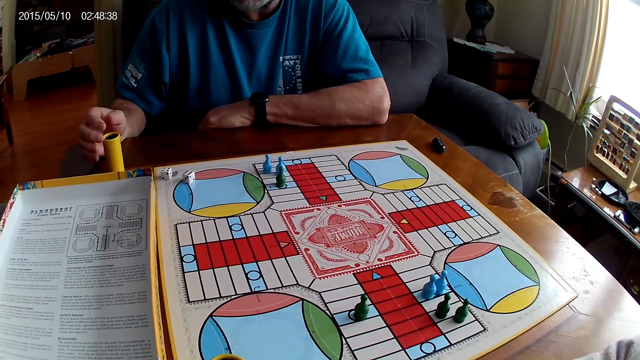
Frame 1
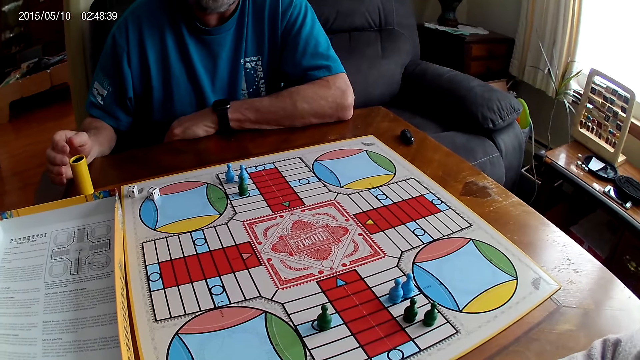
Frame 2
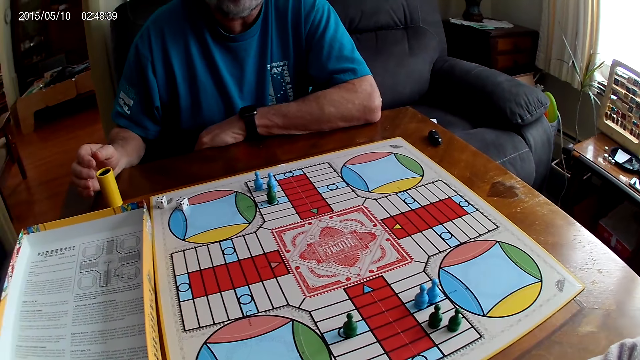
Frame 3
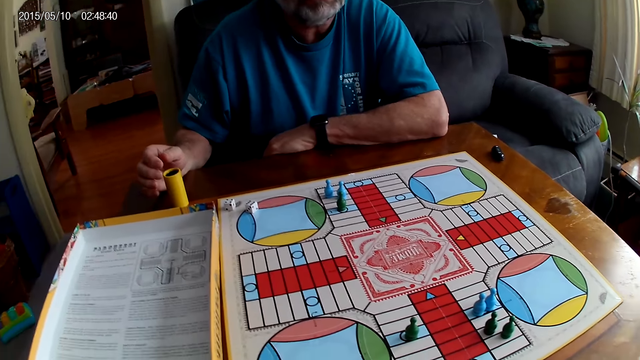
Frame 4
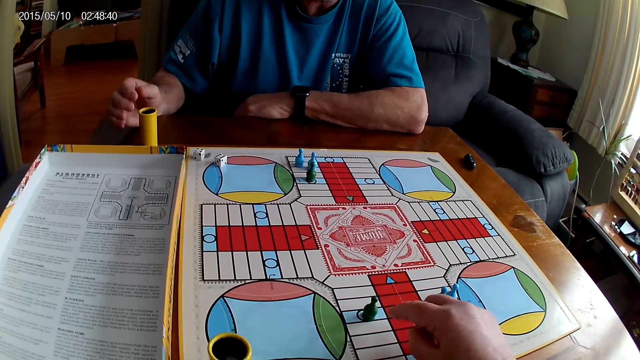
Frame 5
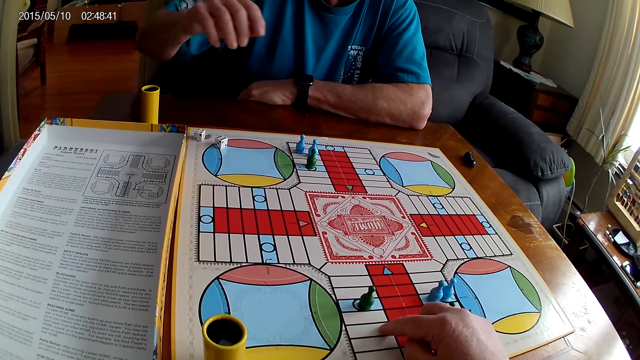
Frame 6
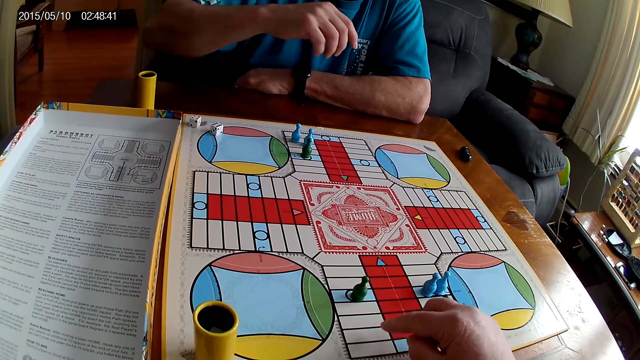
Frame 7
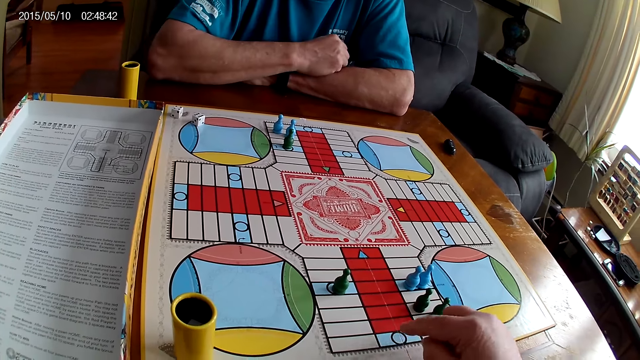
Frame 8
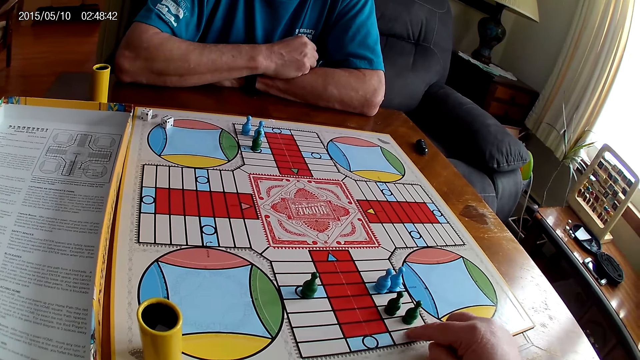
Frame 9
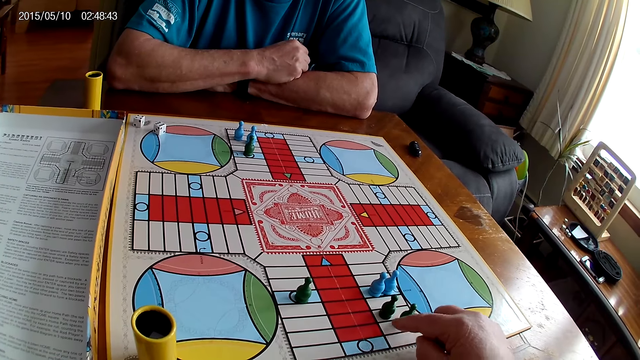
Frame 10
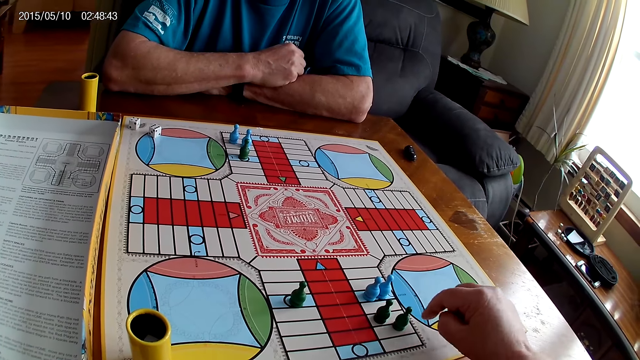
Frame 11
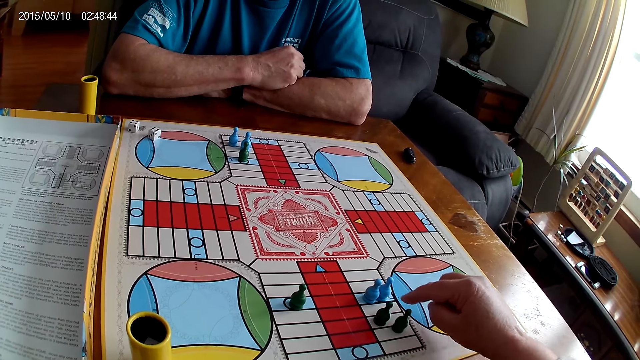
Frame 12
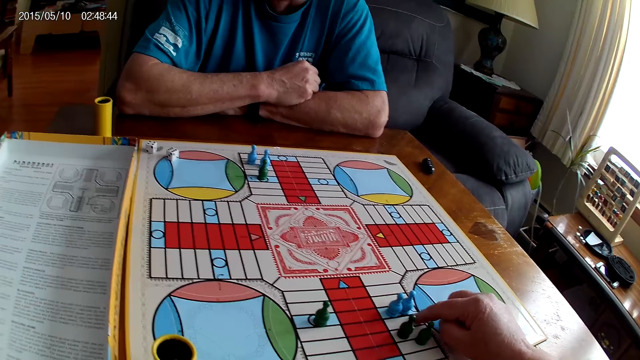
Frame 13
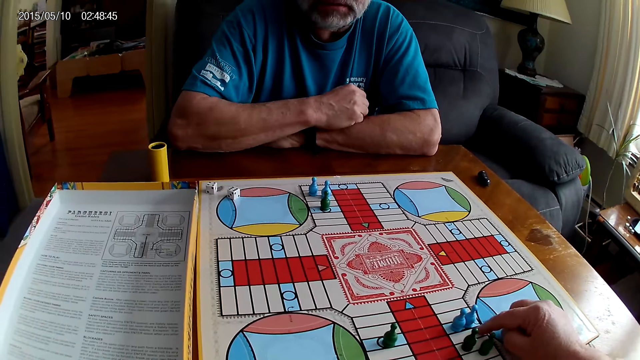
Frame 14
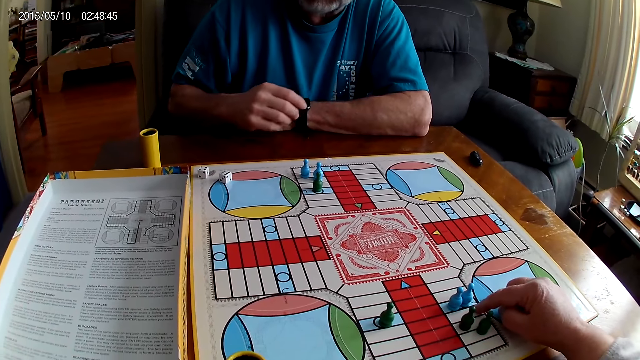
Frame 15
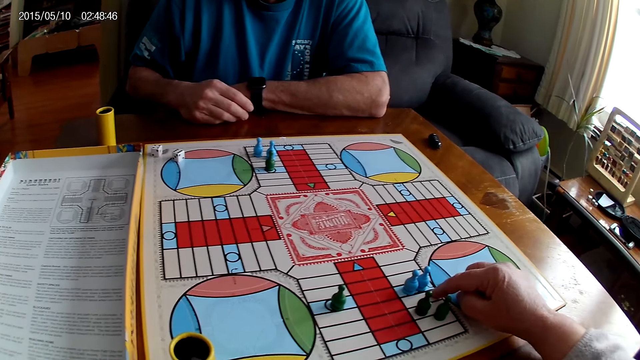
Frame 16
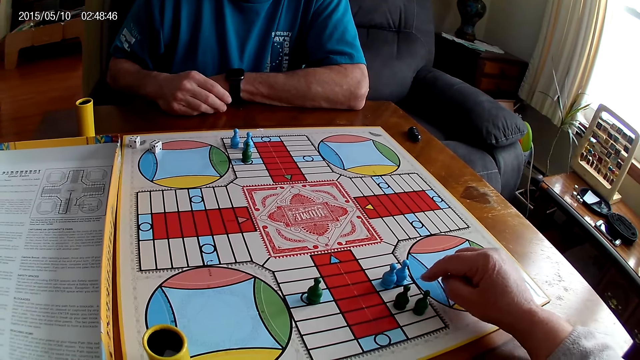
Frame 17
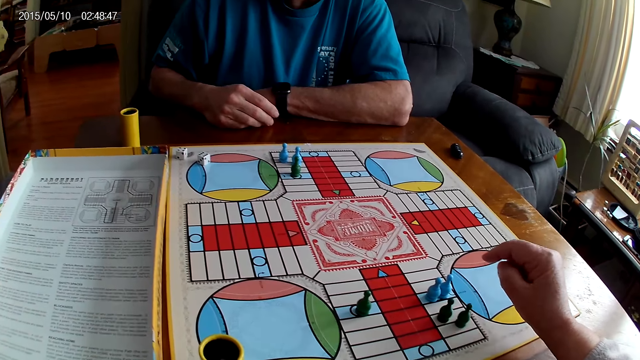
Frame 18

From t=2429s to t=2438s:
The camera wearer counts steps on the Ludo board with the right hand.

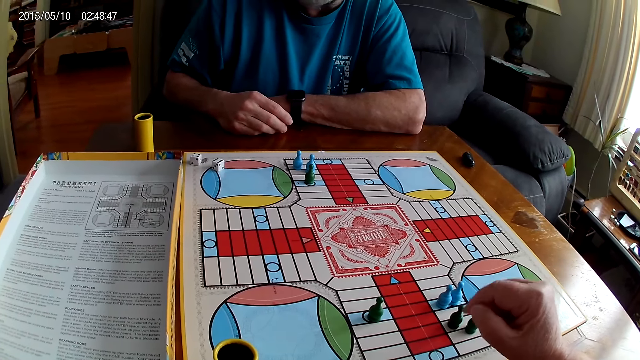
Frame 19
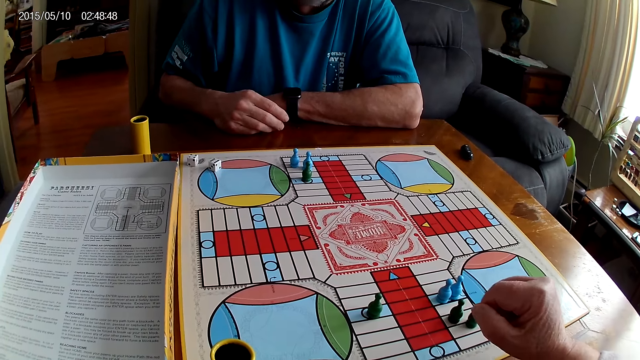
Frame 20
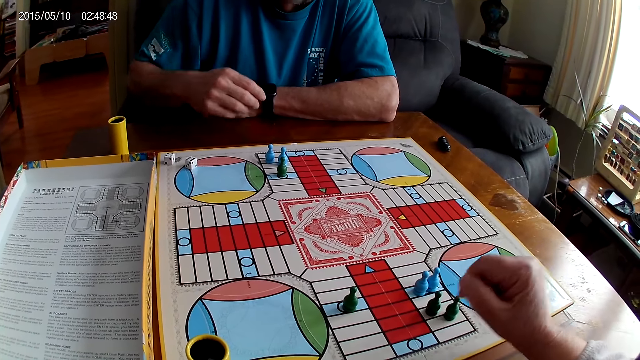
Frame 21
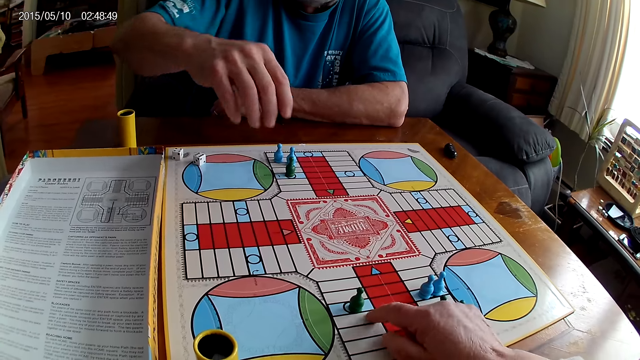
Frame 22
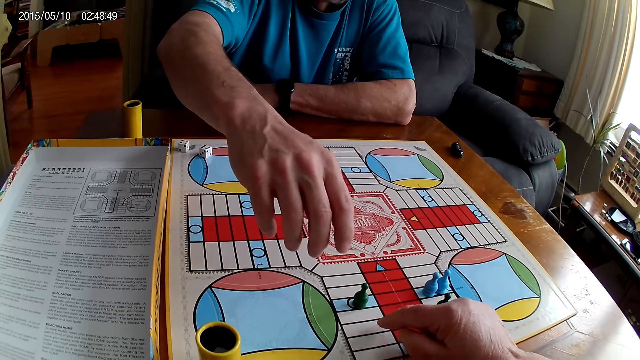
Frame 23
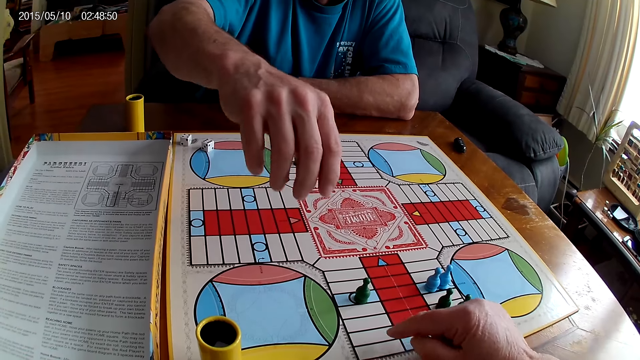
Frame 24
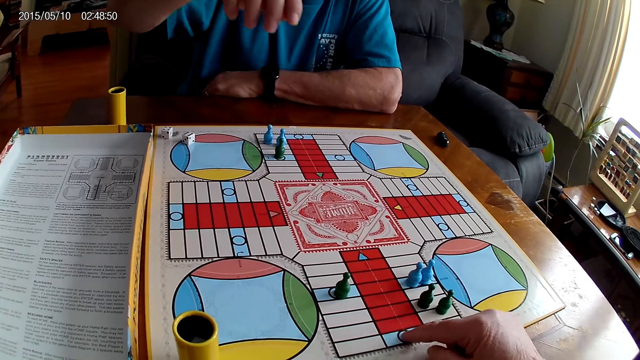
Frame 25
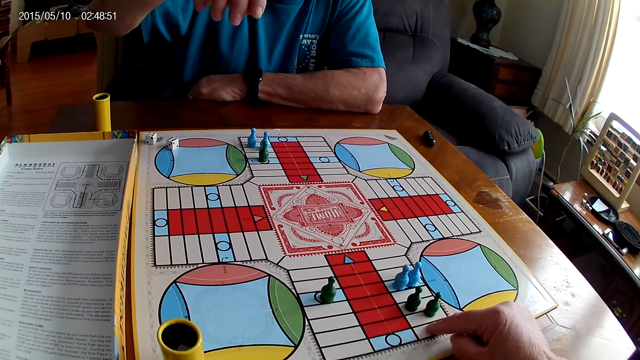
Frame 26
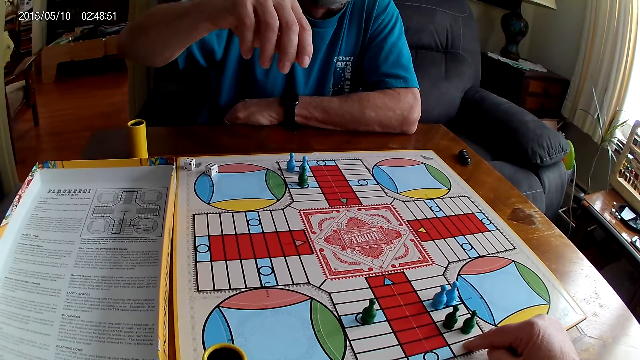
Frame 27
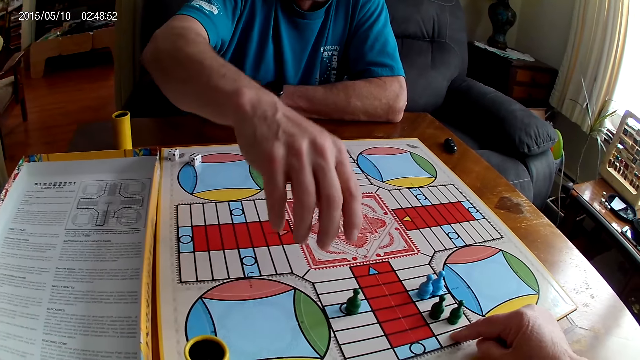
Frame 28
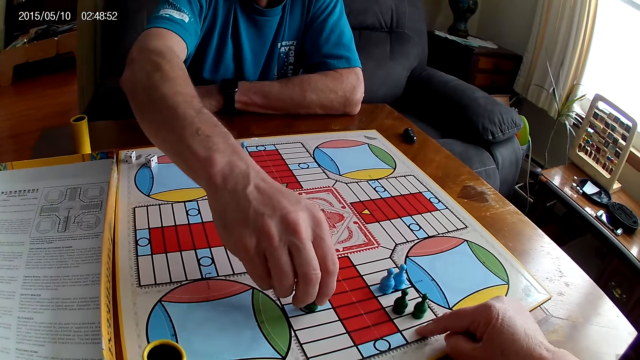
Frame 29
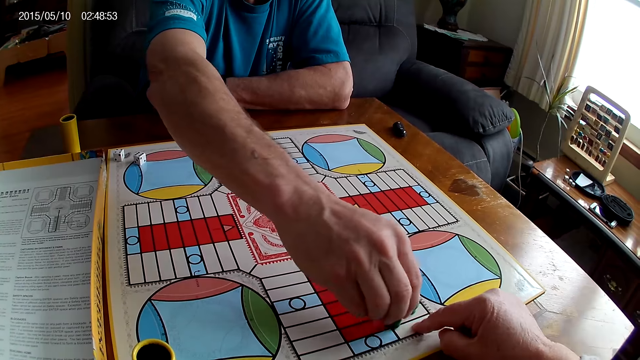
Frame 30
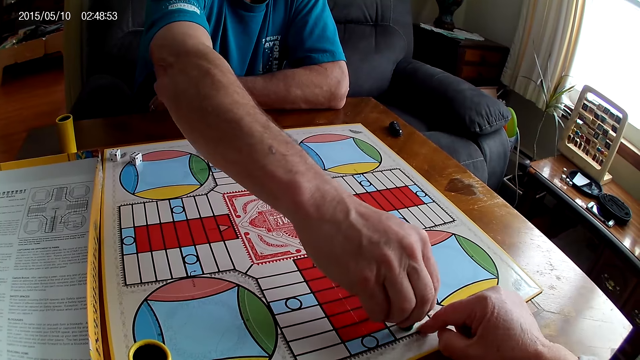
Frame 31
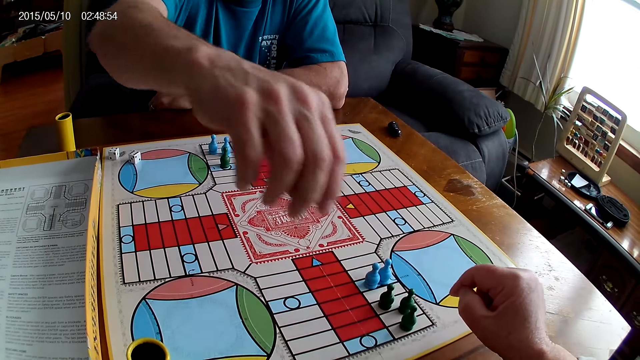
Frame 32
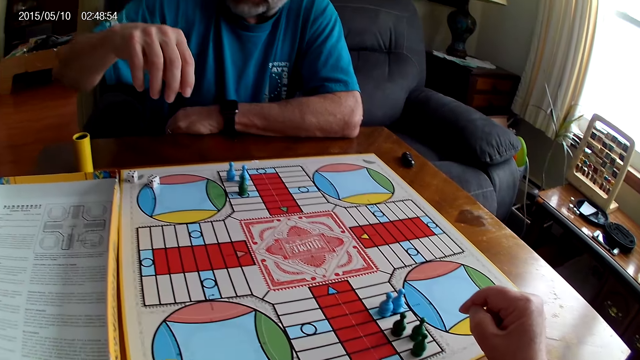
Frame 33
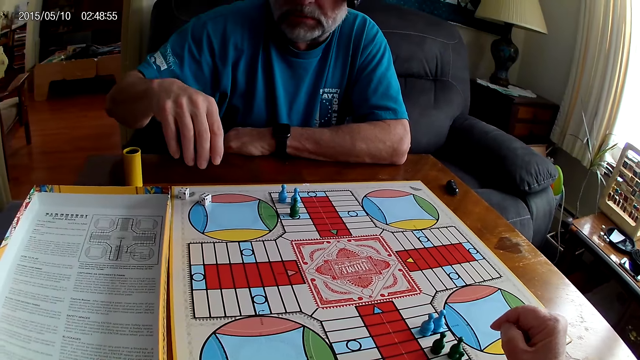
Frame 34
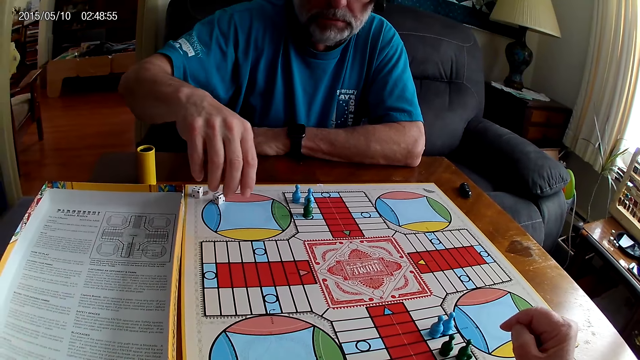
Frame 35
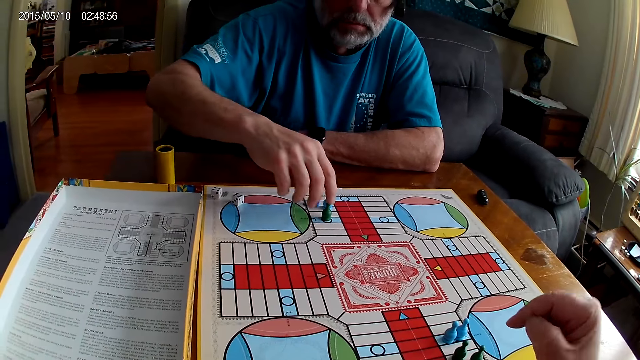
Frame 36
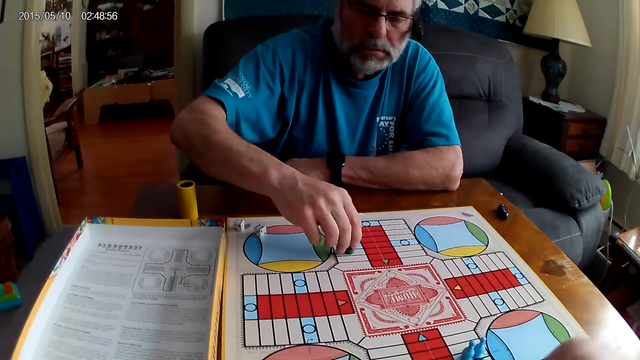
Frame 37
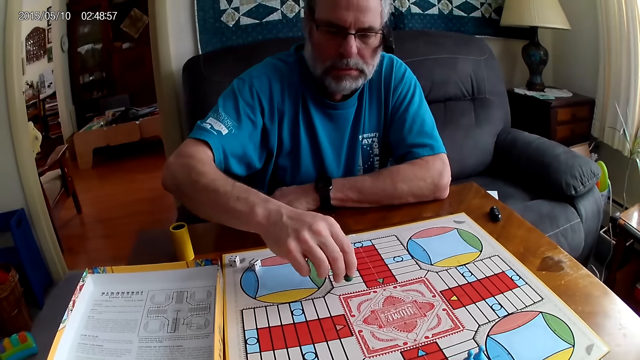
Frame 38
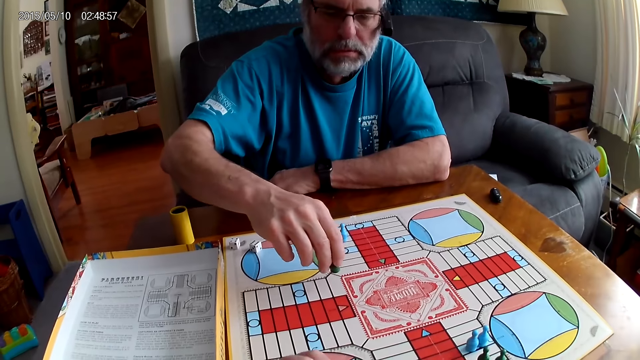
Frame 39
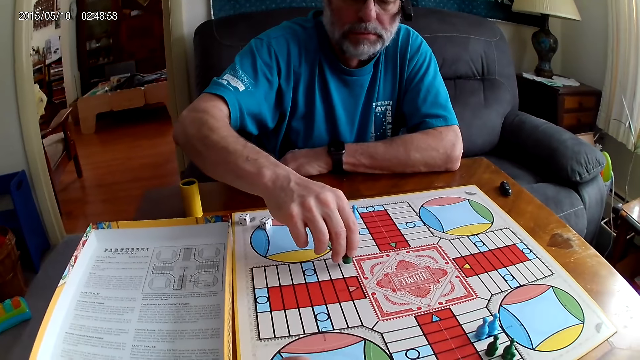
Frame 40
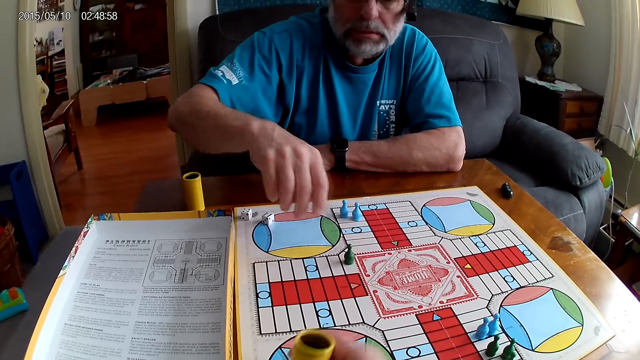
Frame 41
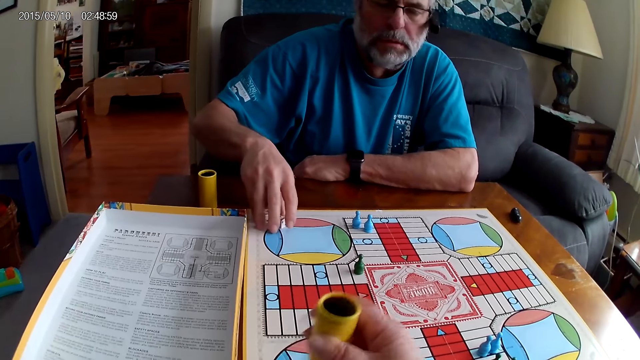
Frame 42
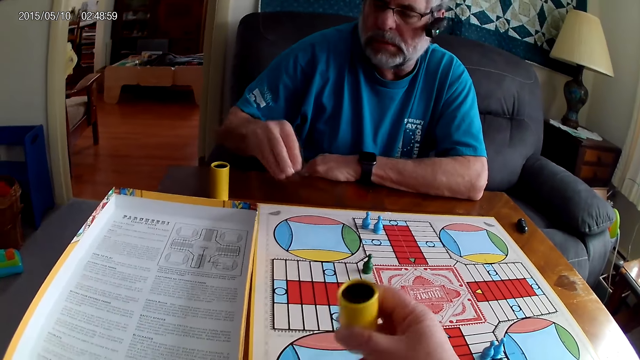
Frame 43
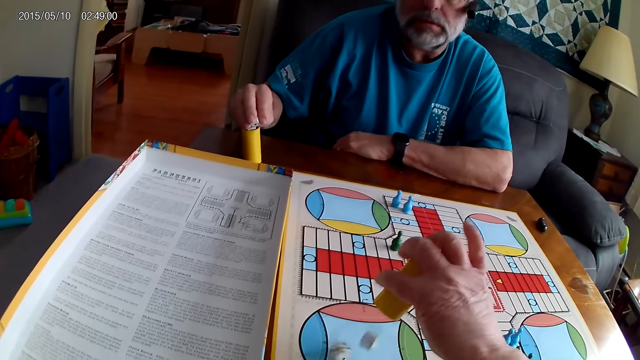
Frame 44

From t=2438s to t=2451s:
The camera wearer counts steps on the Ludo board with the right hand. A man stretches a hand. The man picks a Ludo pawn or chess, moves the chess on the Ludo board, and places the Ludo pawn on the board. The man counts steps on the Ludo board with the chess, picks another Ludo pawn, moves the Ludo pawn, and places the Ludo pawn on the board. The camera wearer counts steps on the Ludo board with the chess and shakes the dice in a container. The man takes the dice from the Ludo board with the right hand and puts the dice in the container.
